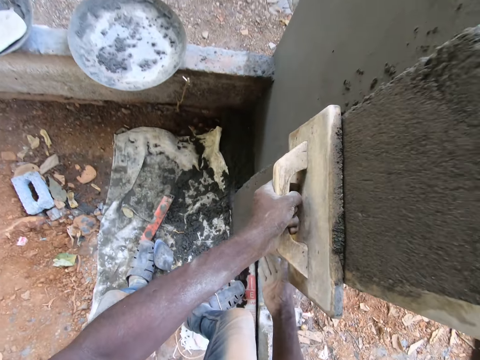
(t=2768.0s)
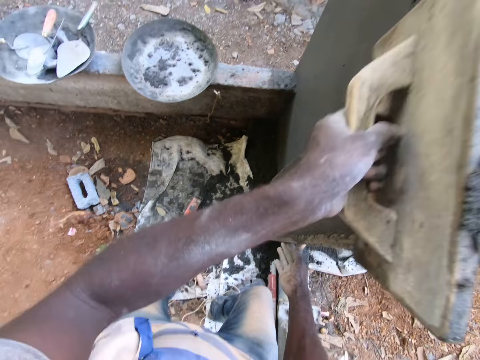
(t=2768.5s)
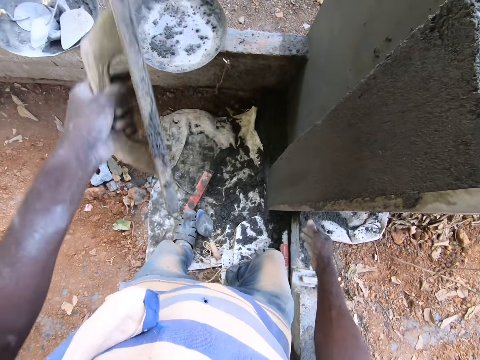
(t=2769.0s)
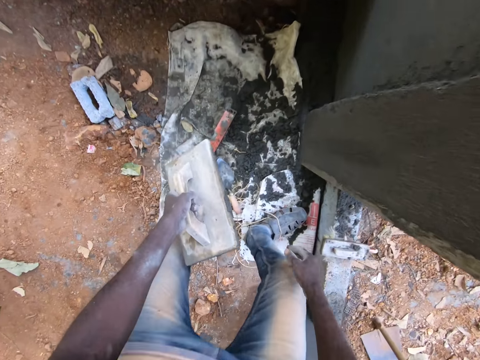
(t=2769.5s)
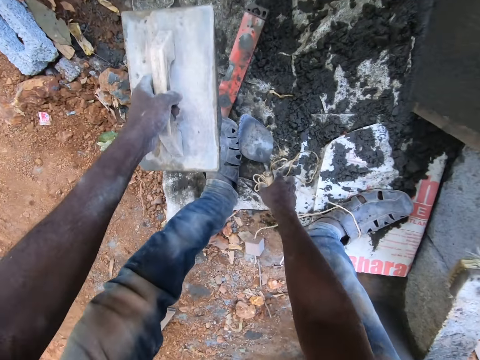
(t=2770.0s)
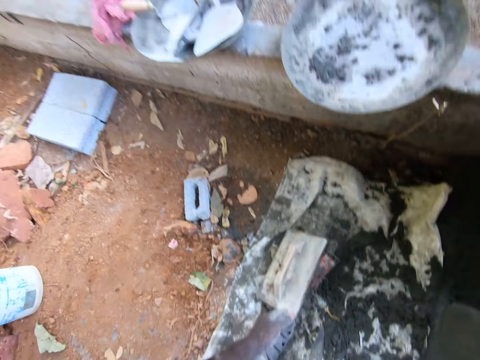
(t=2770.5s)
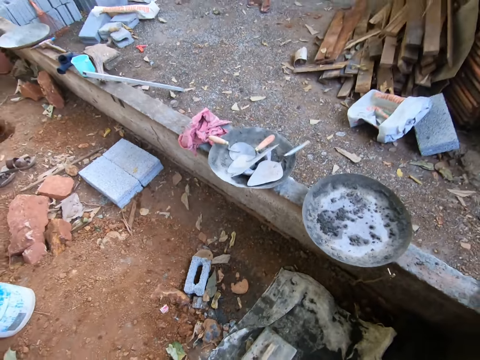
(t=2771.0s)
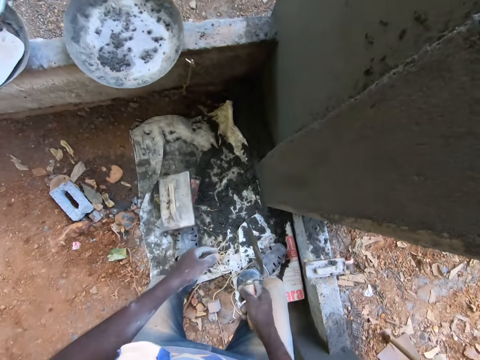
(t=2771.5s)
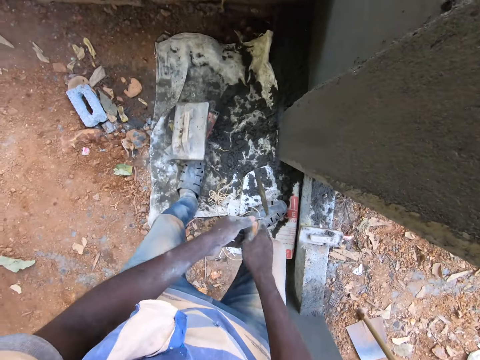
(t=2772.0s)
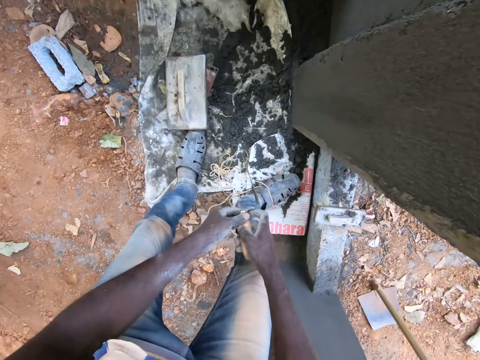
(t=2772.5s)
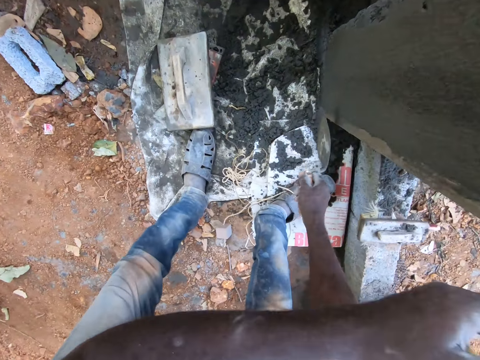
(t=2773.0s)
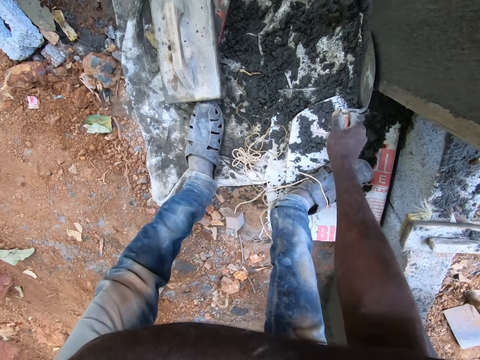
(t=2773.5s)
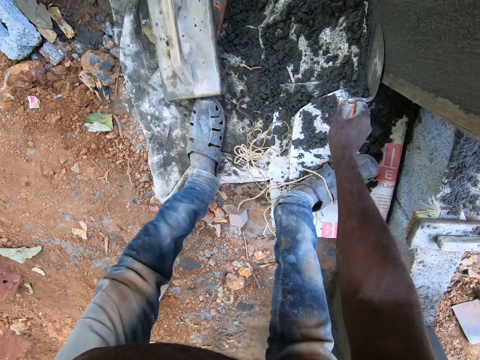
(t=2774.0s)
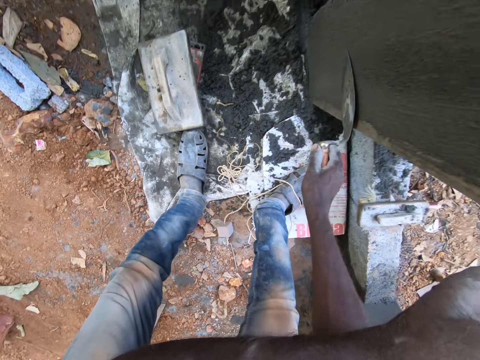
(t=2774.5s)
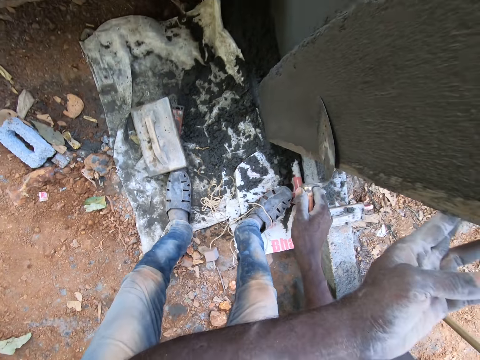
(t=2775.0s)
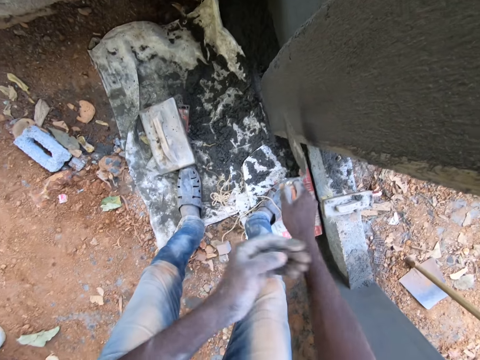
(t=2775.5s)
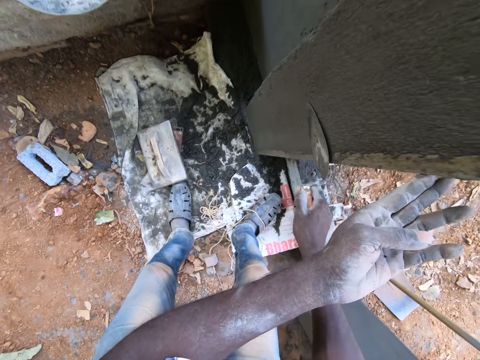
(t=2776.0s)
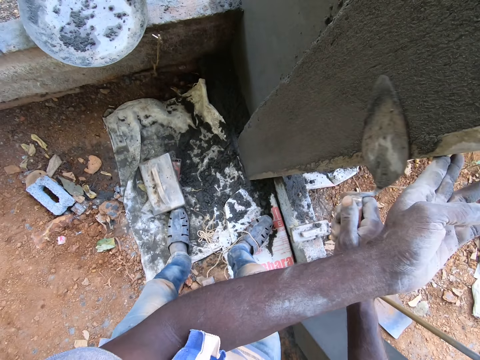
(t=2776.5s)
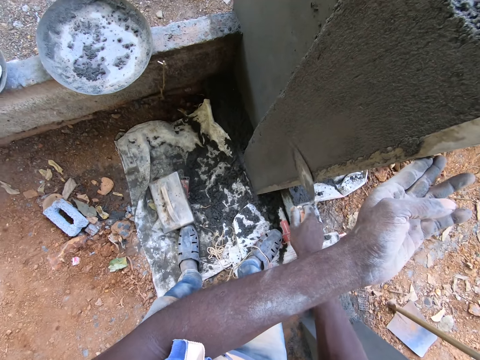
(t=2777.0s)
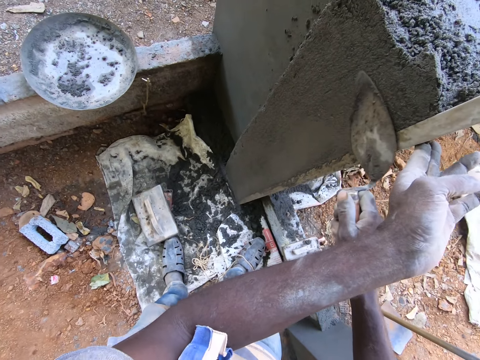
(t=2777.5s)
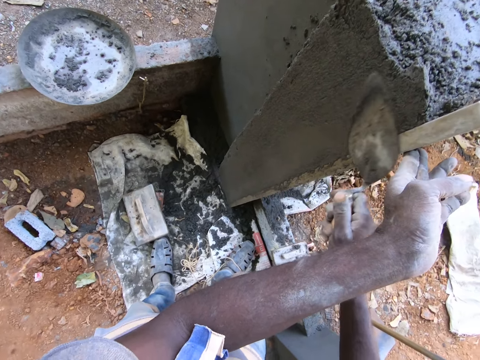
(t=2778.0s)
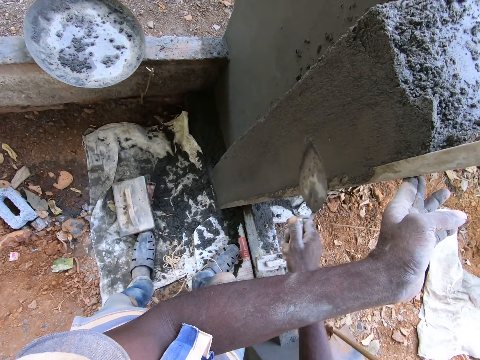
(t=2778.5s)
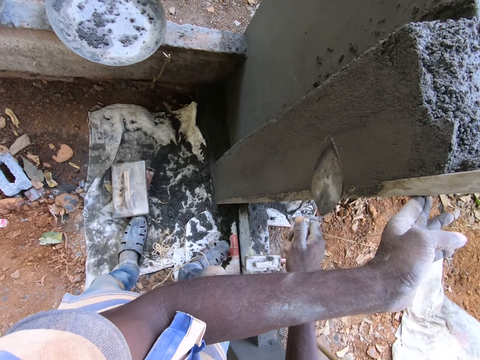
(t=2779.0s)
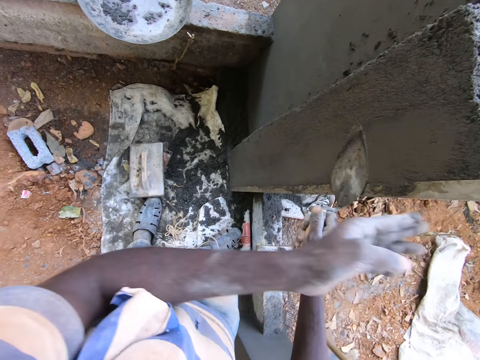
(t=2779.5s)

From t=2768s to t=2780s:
The camera wearer picks up the trowel from the ground with his right hand. He drops the float on the ground with his left hand. He holds the trowel with both hands. He spreads the cement or mortar on the wall with the trowel in his right hand. He places his left hand on the wall. He smoothens the mortar on the wall with the trowel.

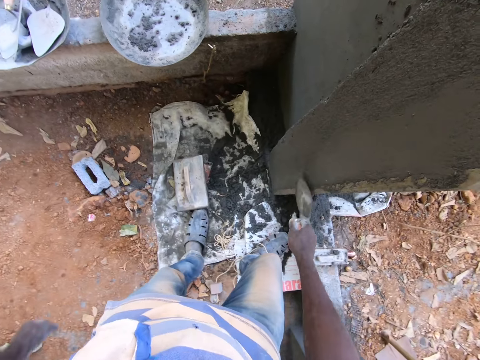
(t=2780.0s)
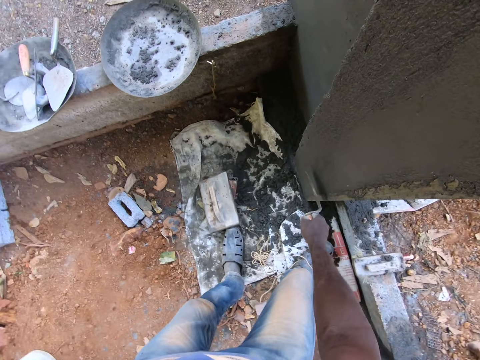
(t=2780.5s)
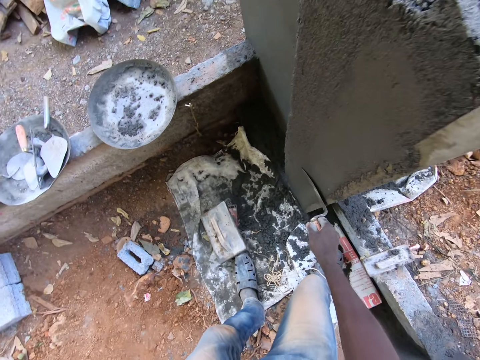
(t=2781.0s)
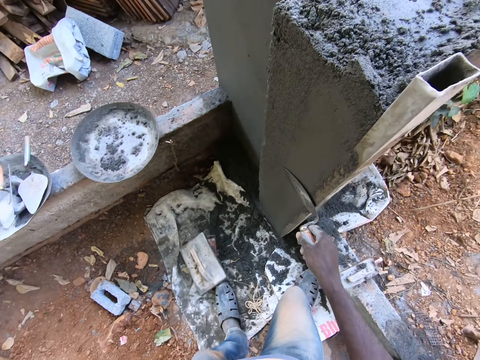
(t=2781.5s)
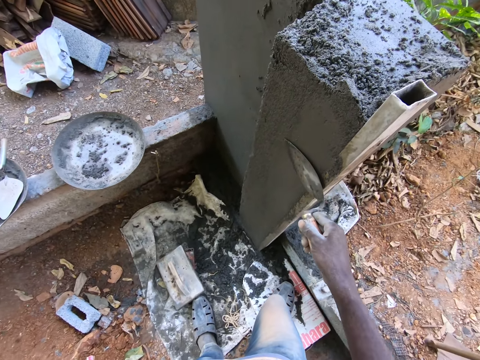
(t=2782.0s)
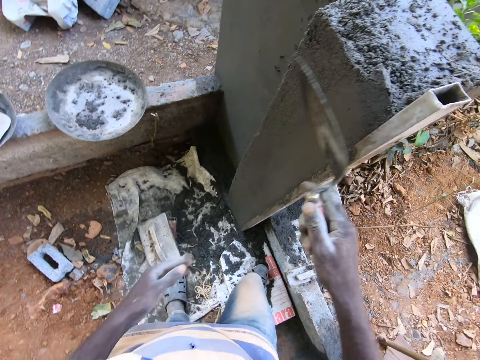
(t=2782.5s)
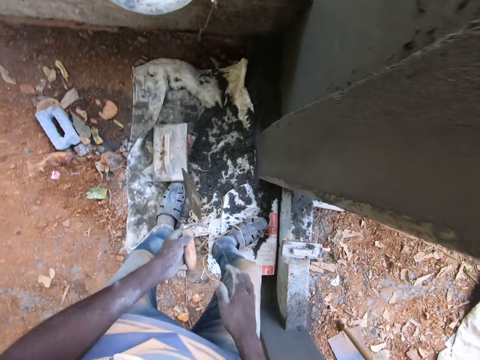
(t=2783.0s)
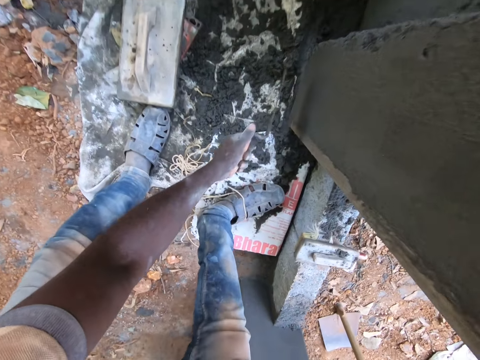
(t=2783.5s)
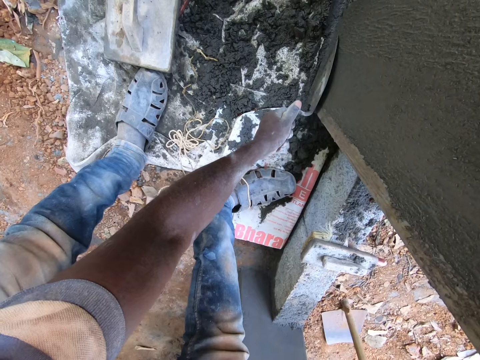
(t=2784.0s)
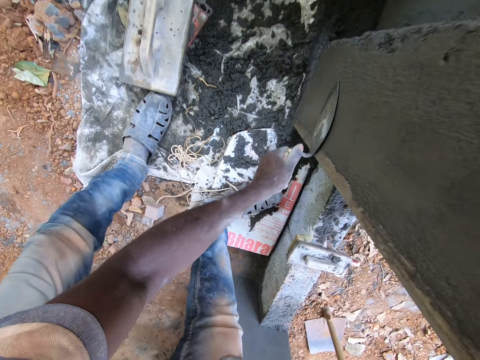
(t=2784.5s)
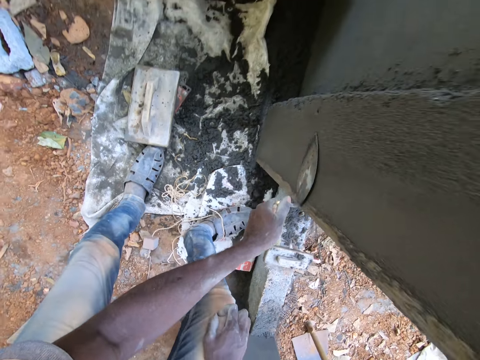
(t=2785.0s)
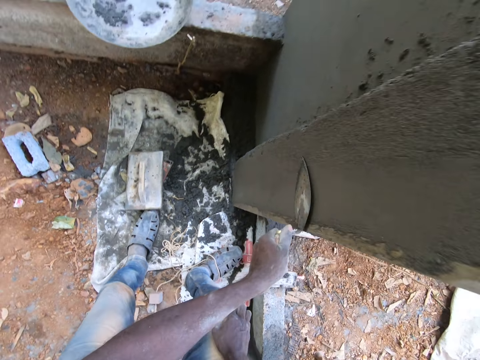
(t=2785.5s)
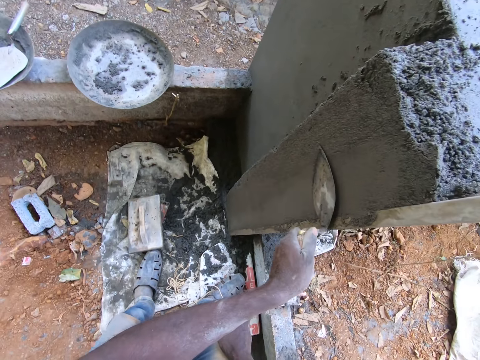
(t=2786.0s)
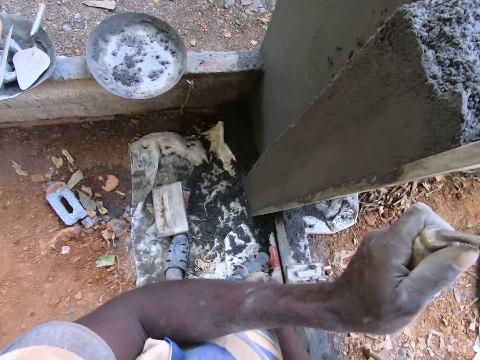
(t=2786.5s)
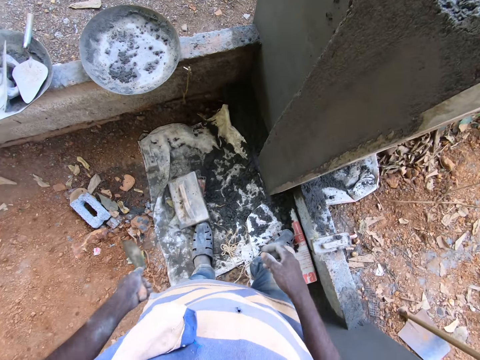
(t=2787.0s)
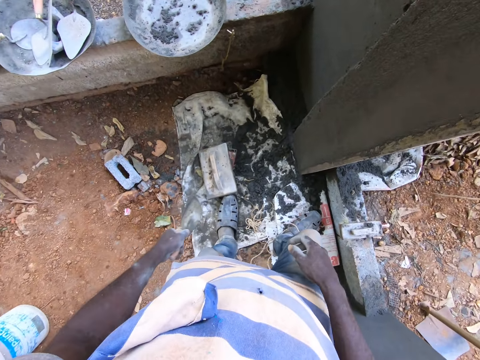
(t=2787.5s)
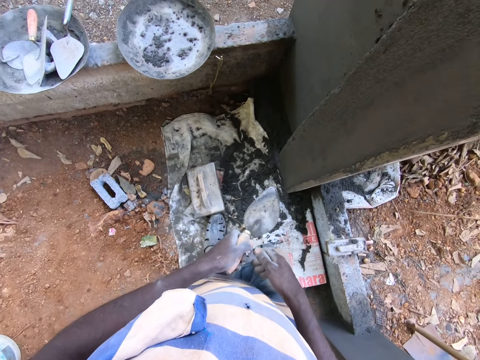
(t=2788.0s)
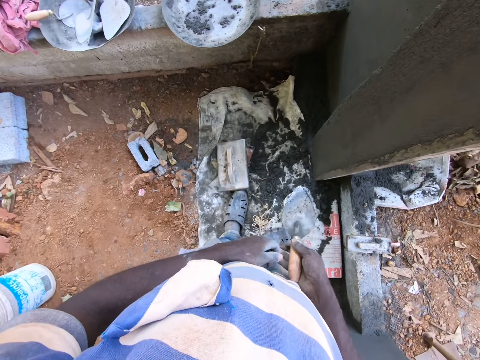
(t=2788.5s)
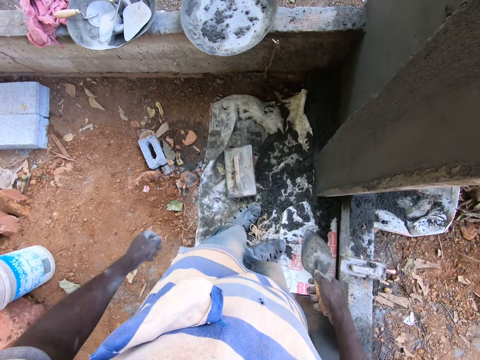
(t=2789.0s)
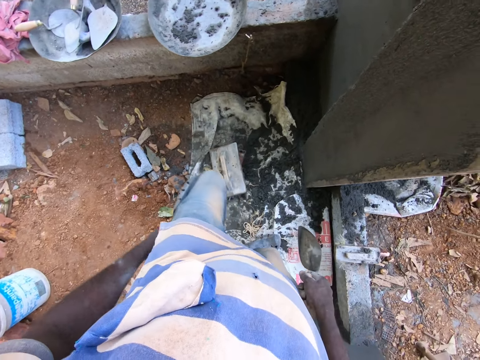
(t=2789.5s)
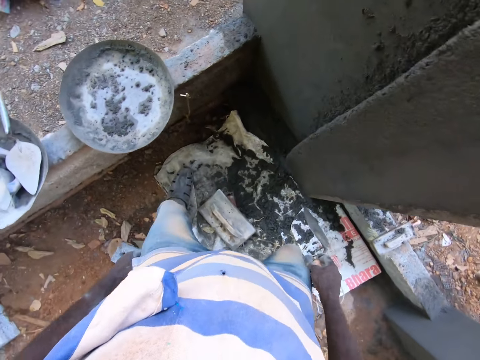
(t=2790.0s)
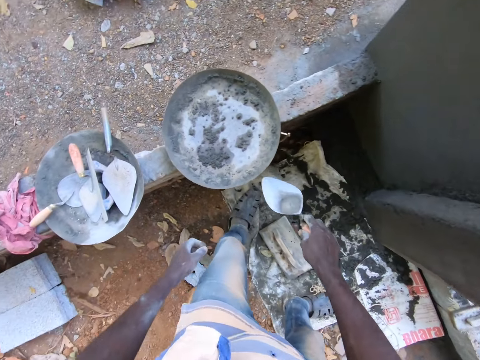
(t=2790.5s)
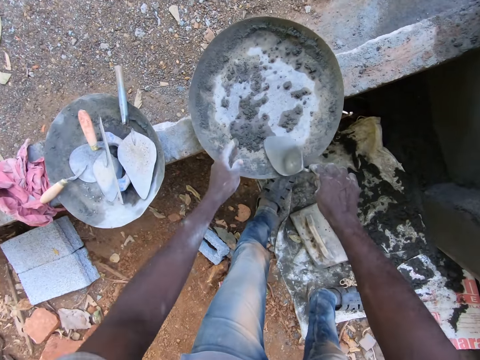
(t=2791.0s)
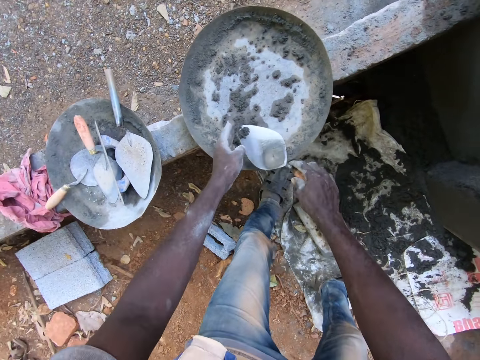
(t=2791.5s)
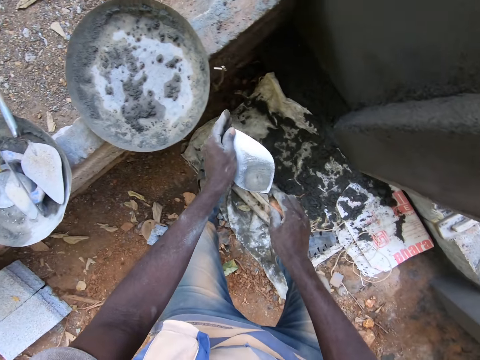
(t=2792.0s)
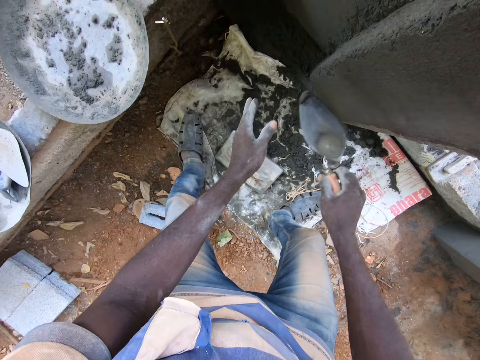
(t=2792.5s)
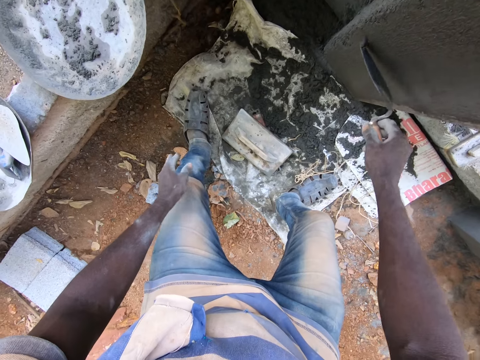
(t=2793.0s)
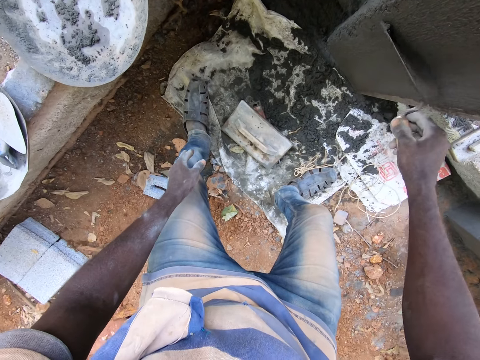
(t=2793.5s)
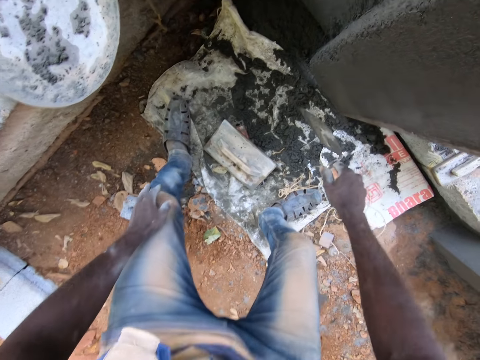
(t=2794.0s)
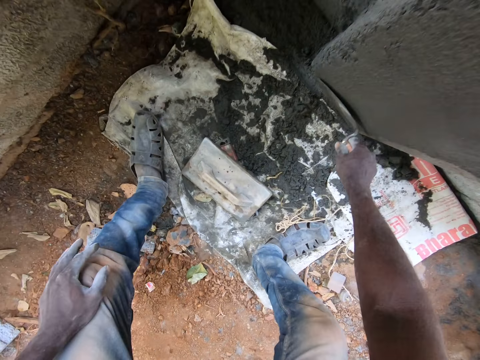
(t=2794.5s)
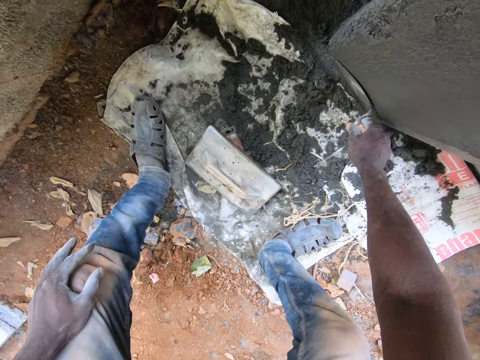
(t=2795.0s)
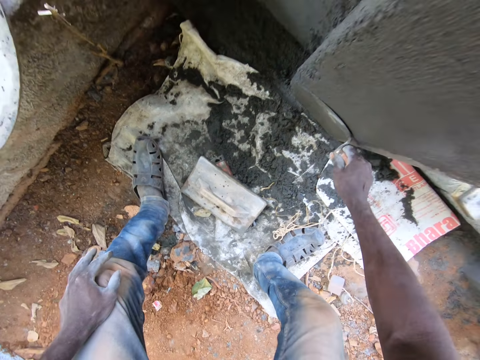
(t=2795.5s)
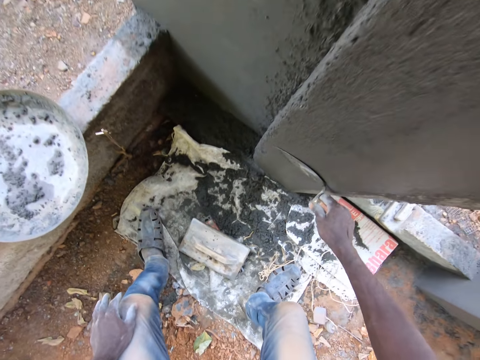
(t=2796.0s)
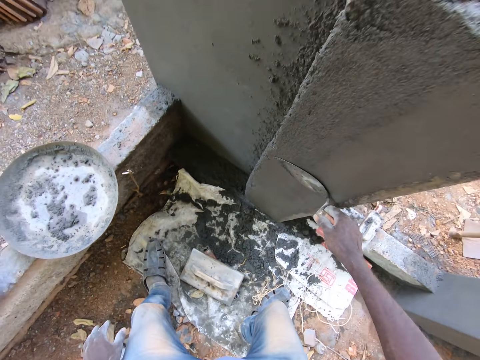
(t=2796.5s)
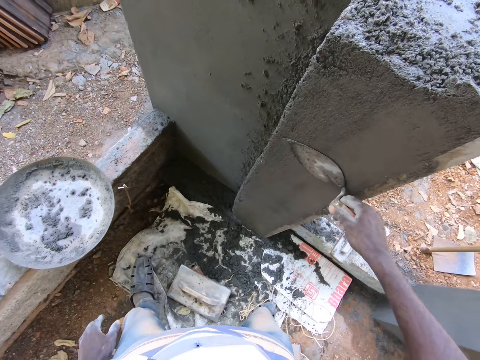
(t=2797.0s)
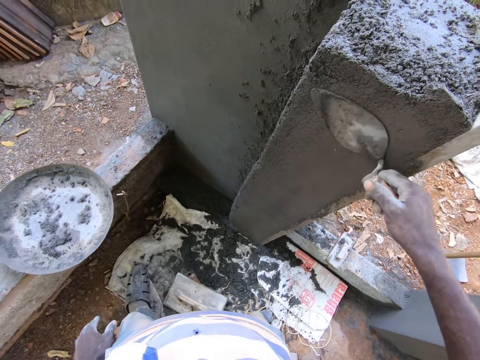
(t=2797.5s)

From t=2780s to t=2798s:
The camera wearer transfers the trowel from his right hand to his left hand. He spreads the cement or mortar on the wall with the trowel in his right hand. He lifts the trowel from the wall with his left hand. He transfers the trowel from his left hand to his right hand. He puts the cement from the head pan into the trowel with his left hand. He lifts the trowel from the head pan with both hands. He spreads the cement on the wall with the trowel in his right hand. He smoothens the mortar on the wall with the trowel.
